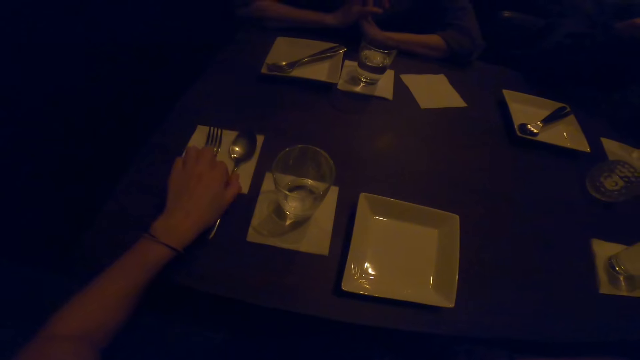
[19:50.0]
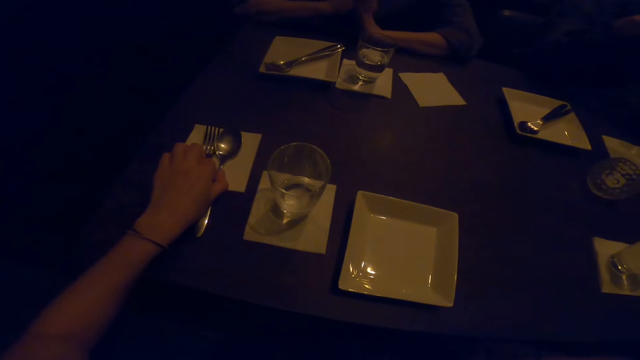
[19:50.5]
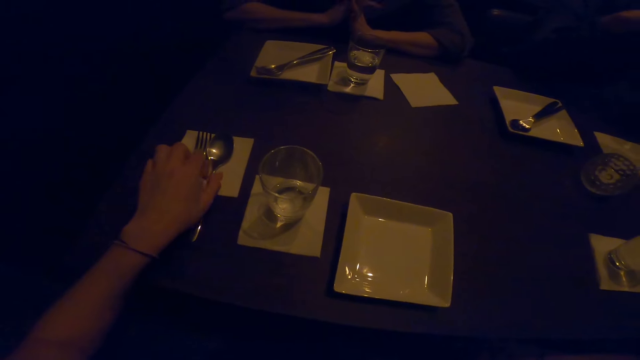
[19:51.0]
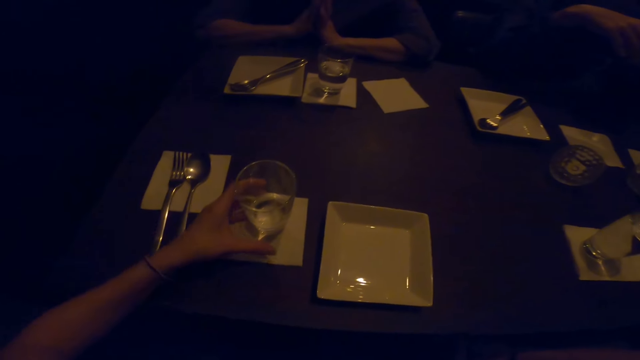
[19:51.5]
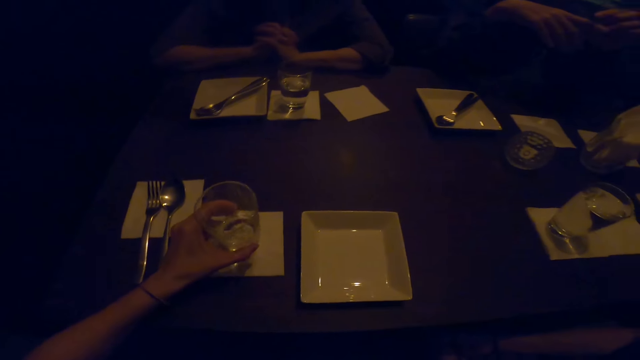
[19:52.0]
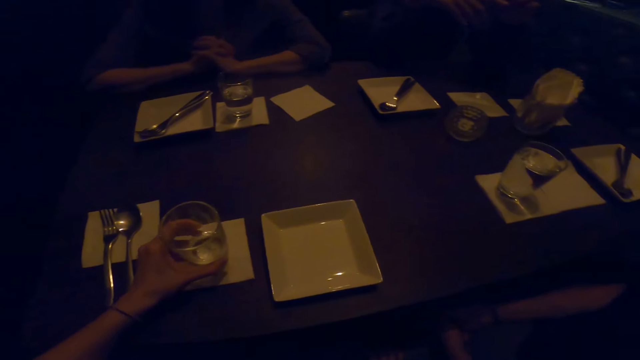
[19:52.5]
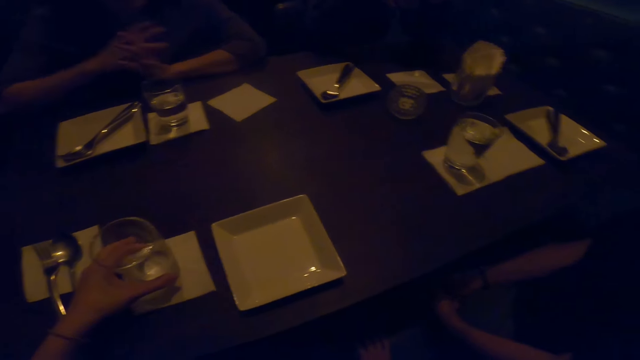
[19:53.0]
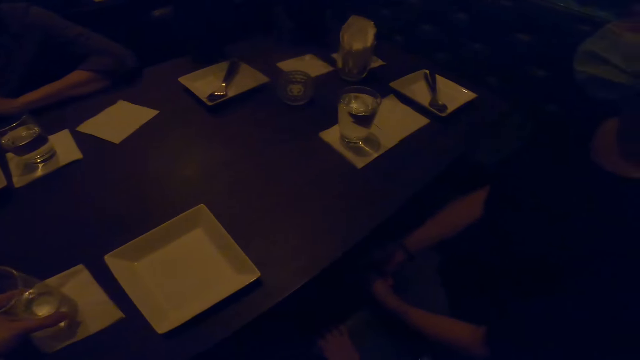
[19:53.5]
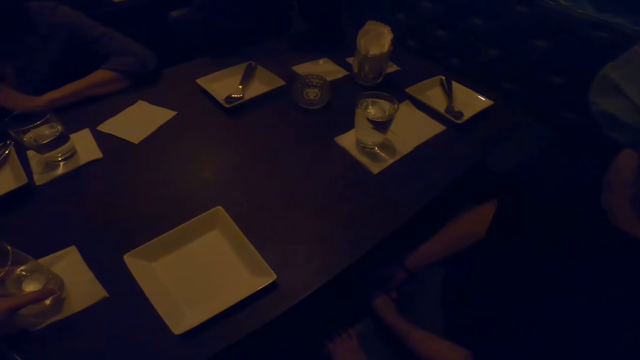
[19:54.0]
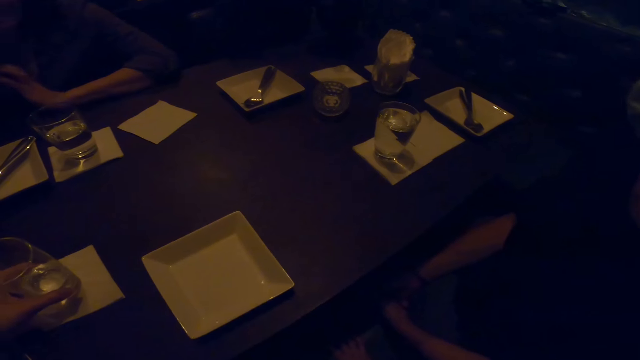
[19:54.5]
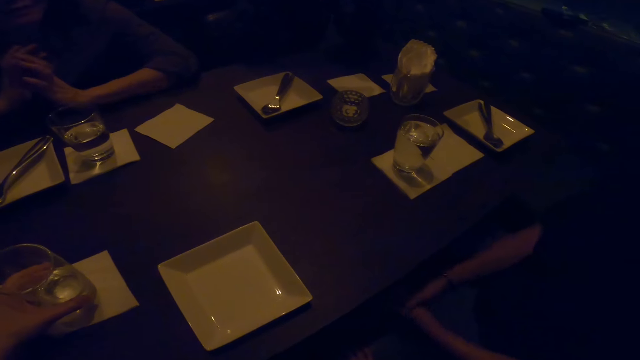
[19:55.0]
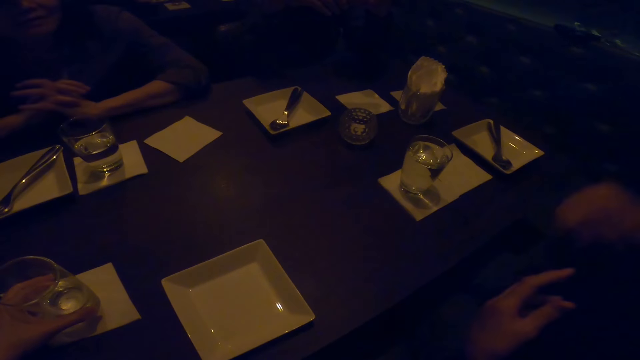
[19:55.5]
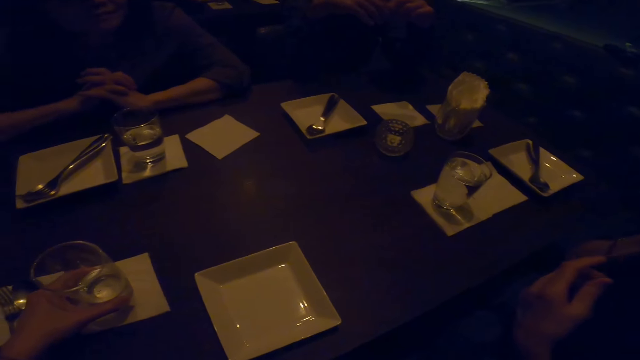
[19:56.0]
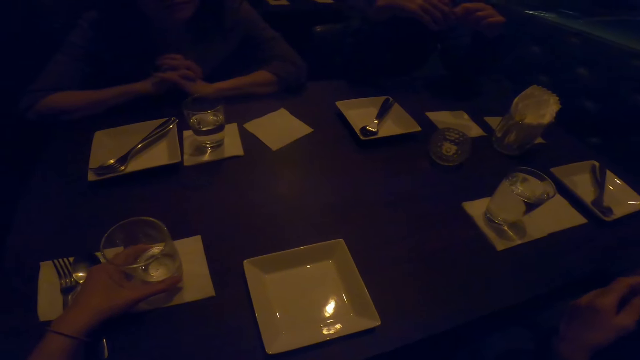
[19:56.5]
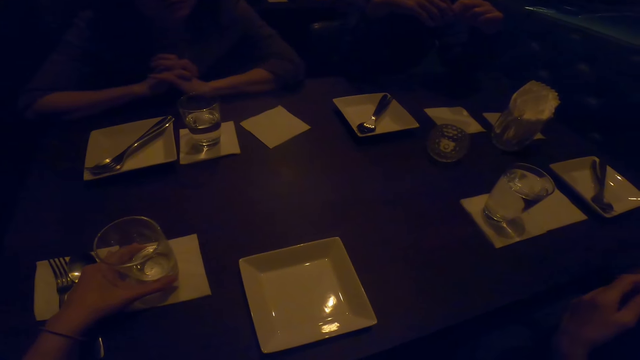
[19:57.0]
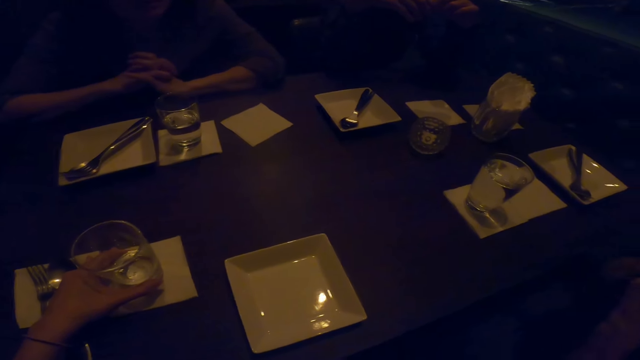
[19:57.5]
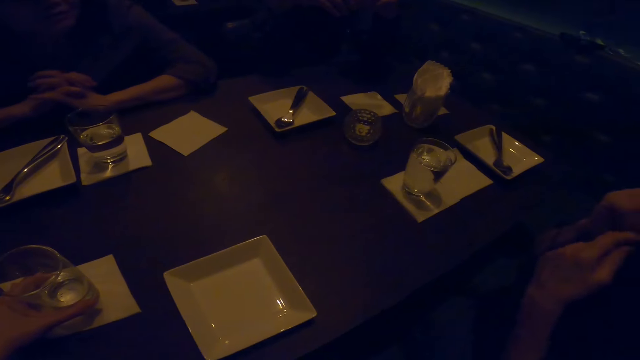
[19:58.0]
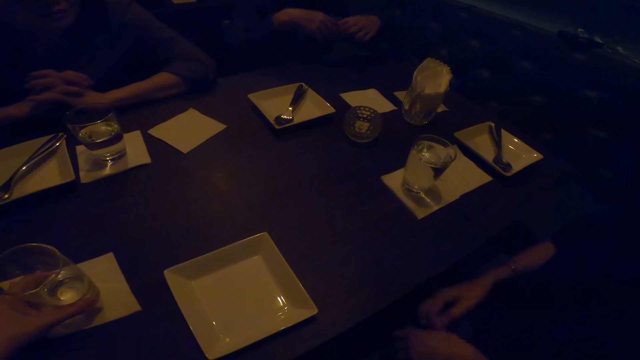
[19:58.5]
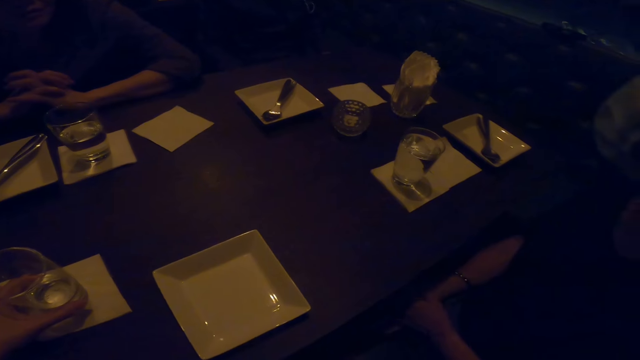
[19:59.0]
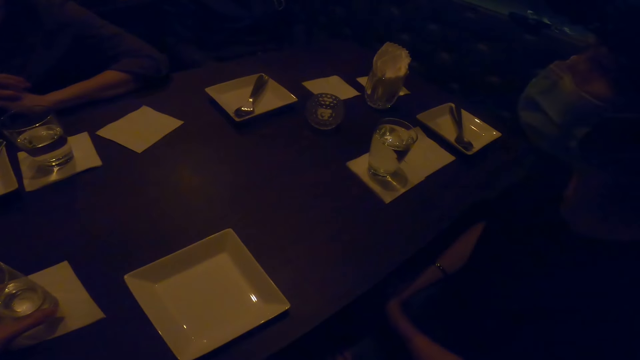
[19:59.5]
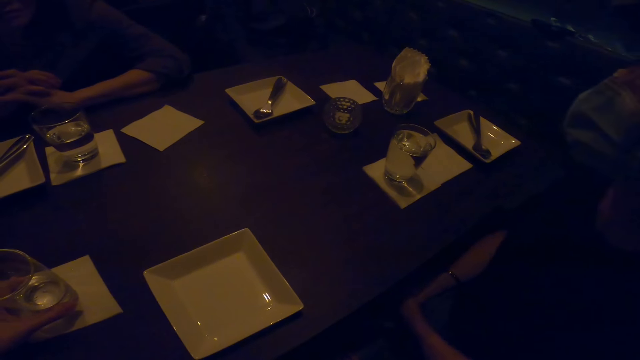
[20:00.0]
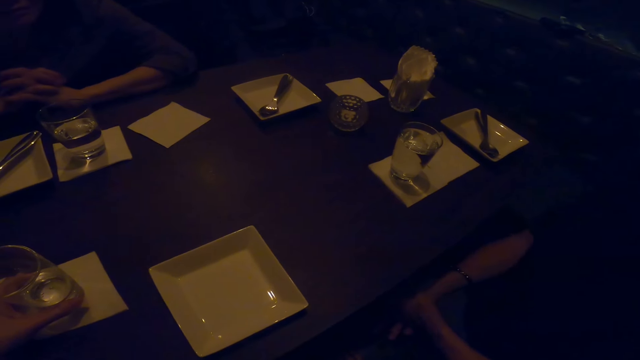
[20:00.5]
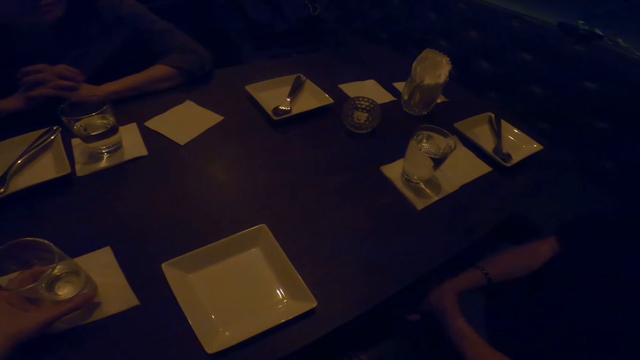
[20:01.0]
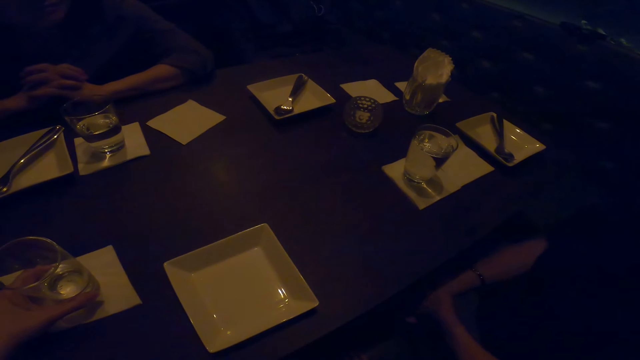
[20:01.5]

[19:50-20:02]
The camera wearer moves the spoon on the table. They hold the glass. They move the glass on the table. They interact with the friends.

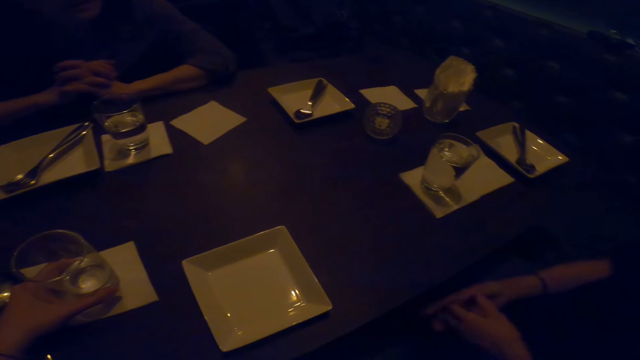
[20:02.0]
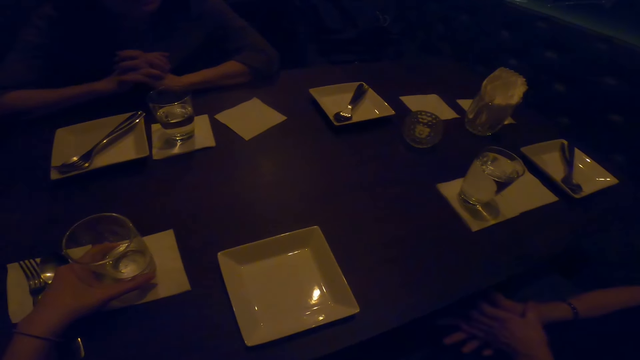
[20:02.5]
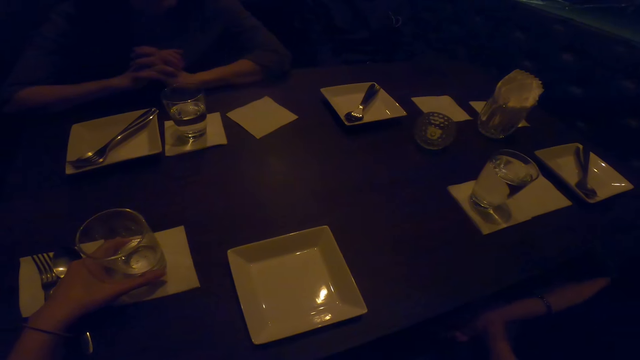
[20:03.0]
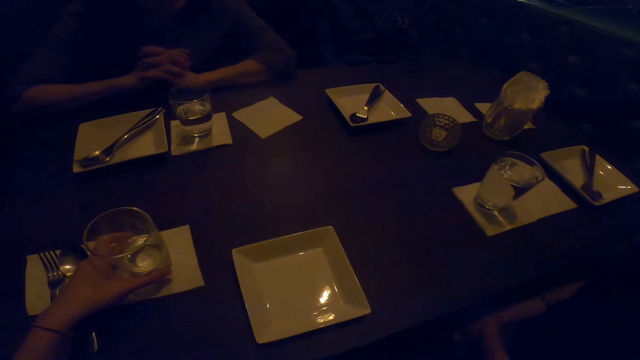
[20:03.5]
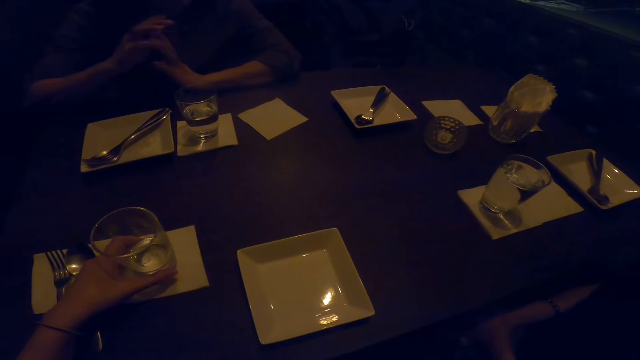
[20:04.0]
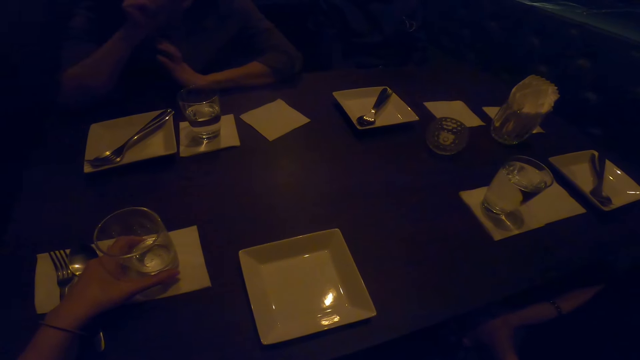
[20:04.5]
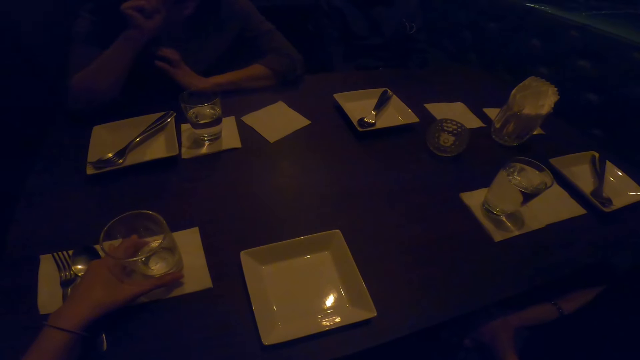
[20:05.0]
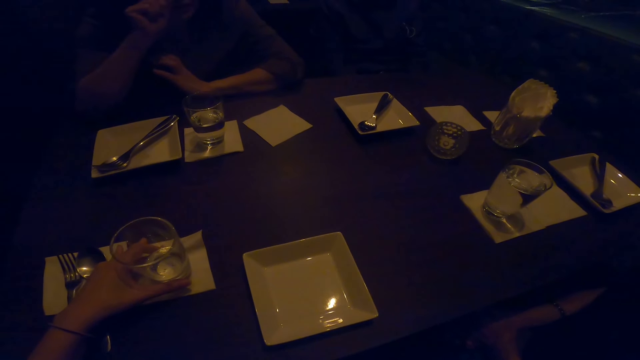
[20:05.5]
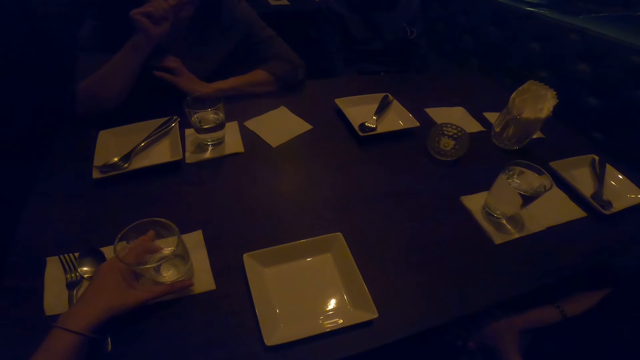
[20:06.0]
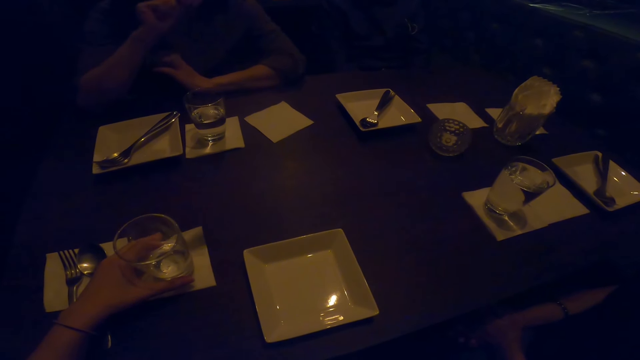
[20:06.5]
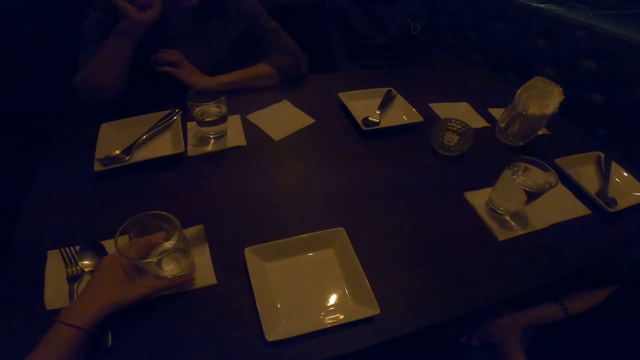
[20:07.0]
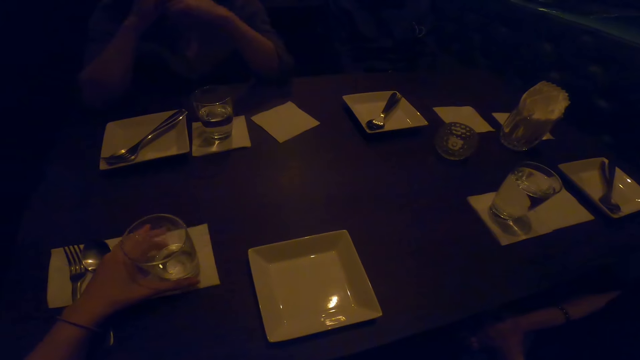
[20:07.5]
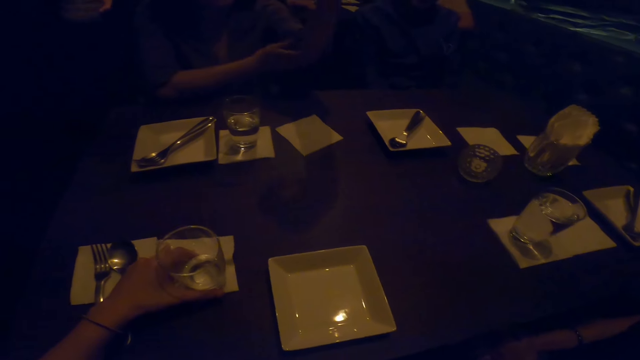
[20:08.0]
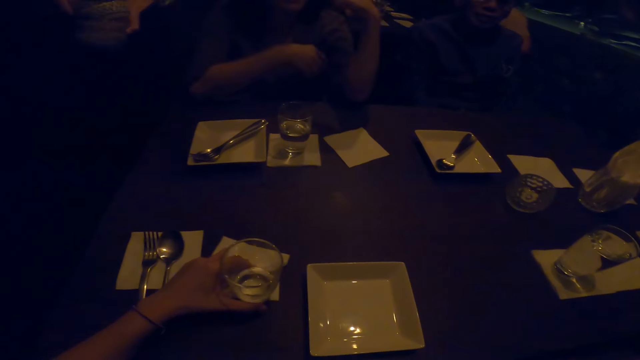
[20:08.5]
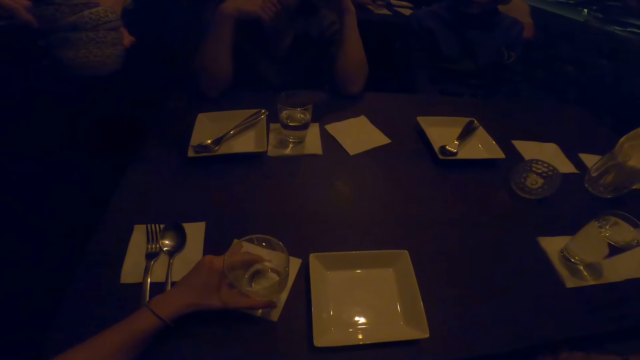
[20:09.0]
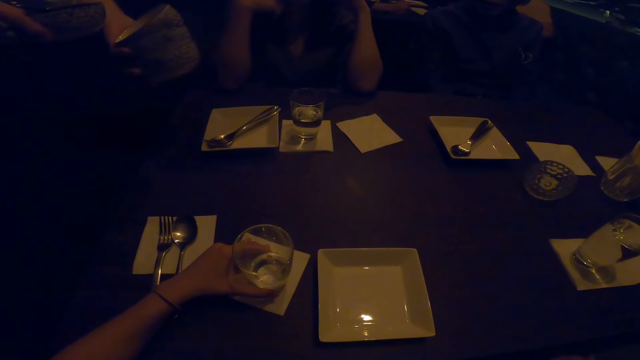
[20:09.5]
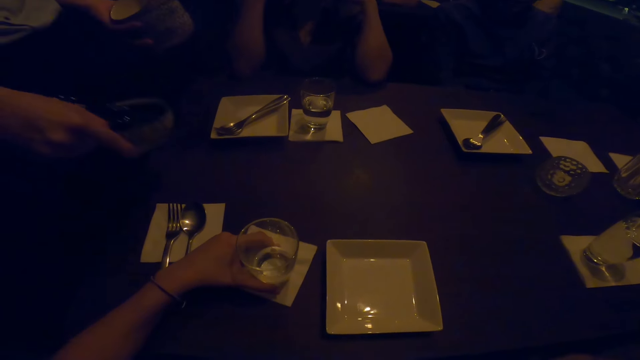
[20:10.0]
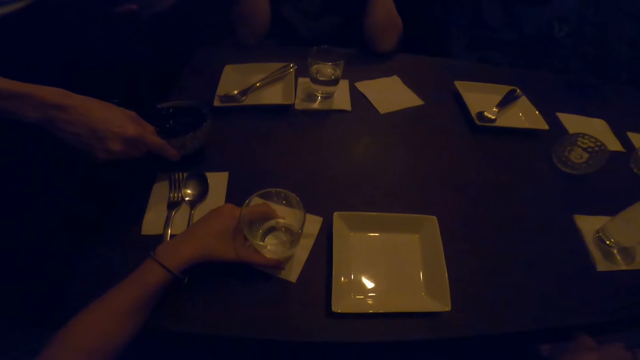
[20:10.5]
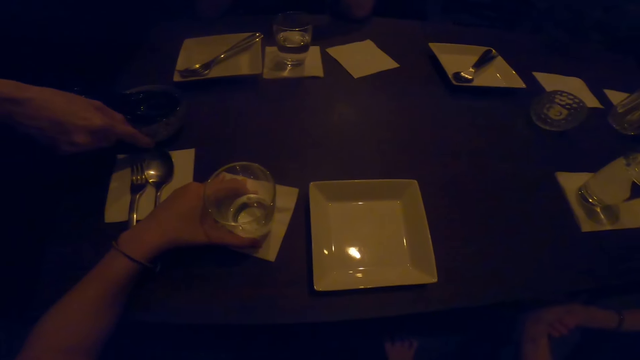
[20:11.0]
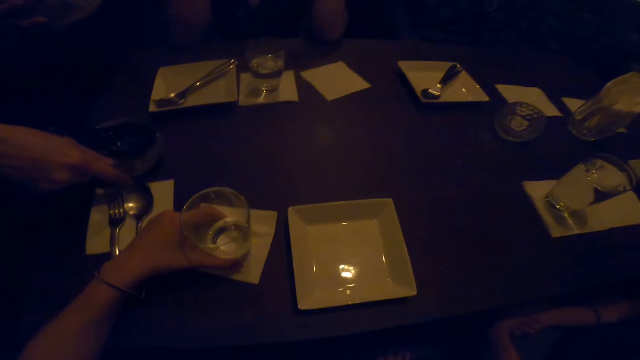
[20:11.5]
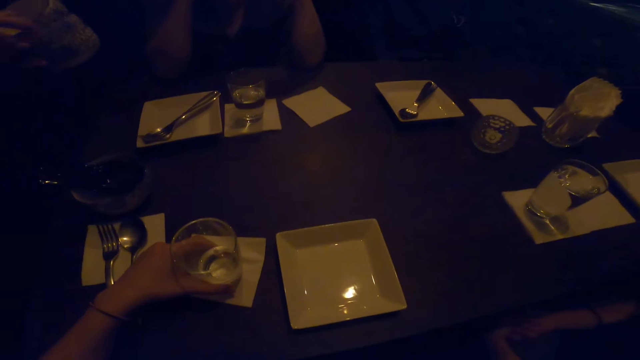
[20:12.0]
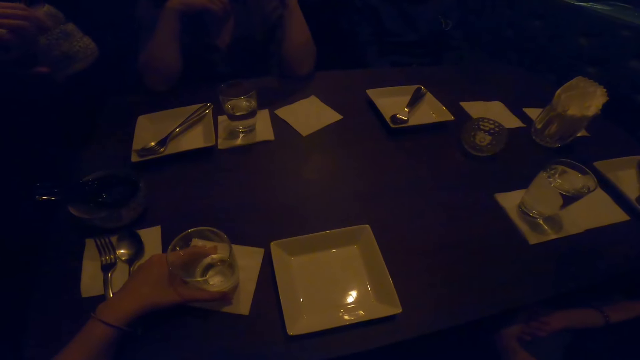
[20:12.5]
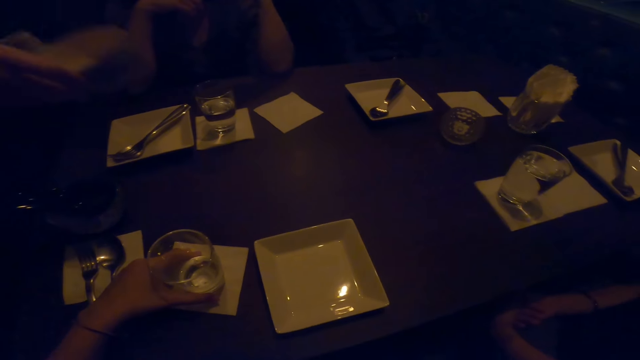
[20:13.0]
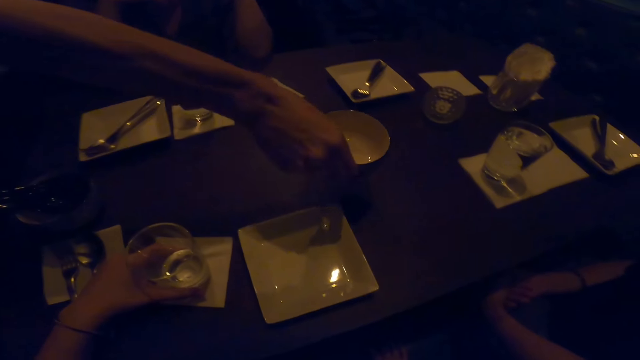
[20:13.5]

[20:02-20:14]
The camera wearer moves the glass on the table. A man drops the bowl on the table. The man moves the bowl to the right hand.
